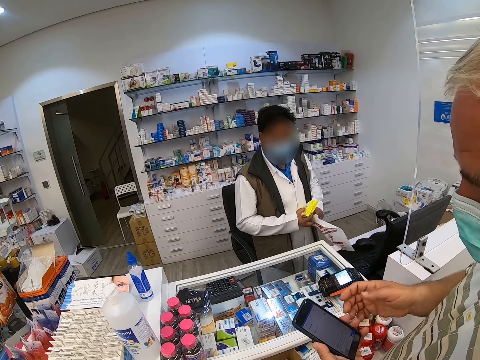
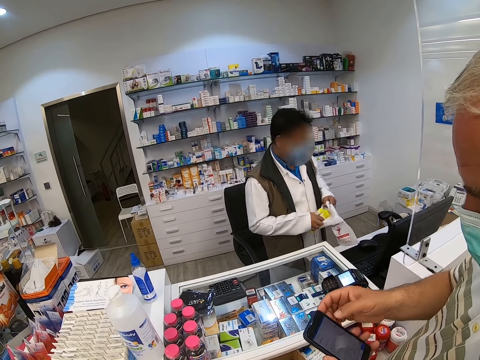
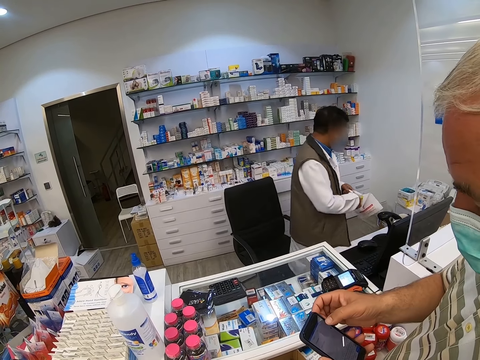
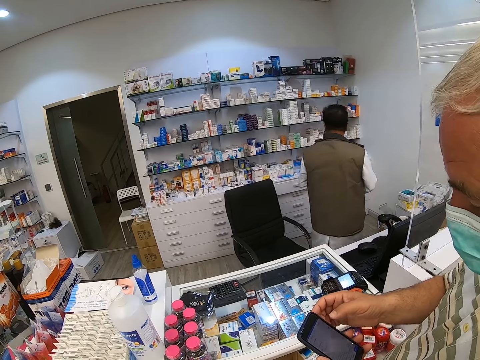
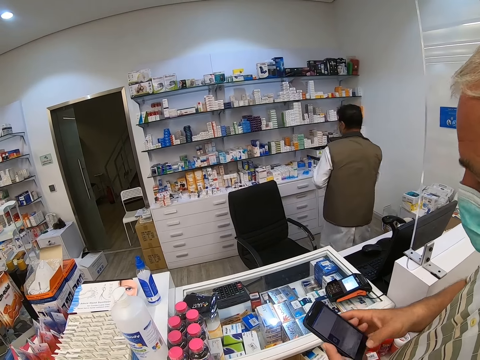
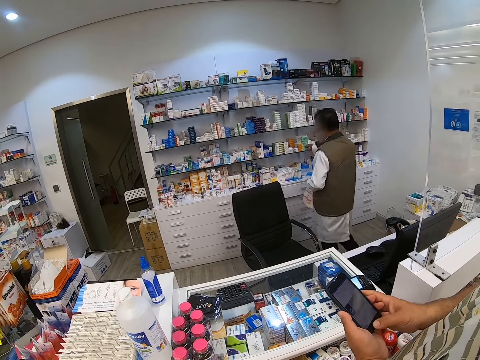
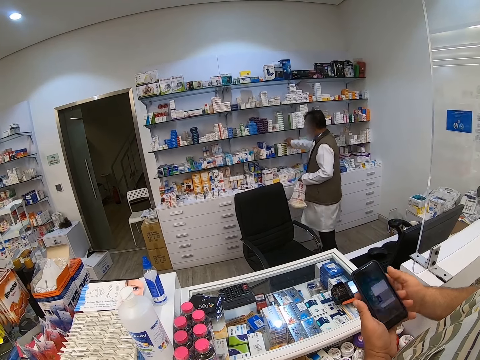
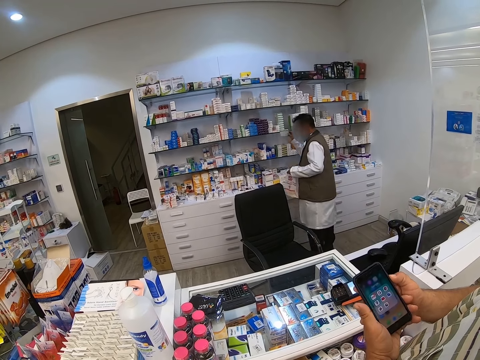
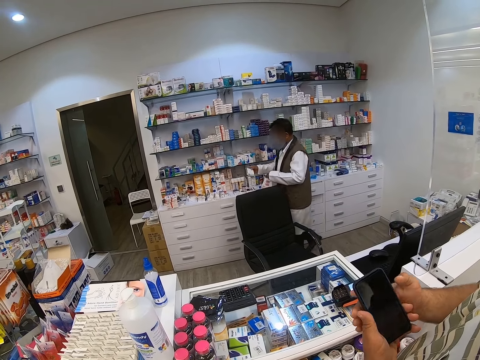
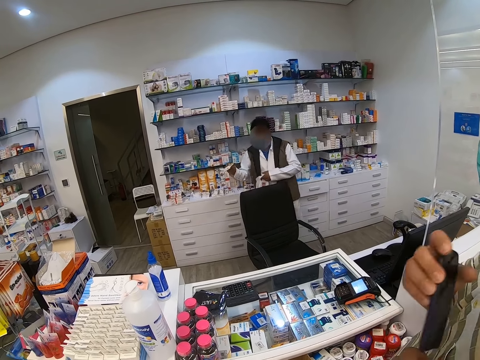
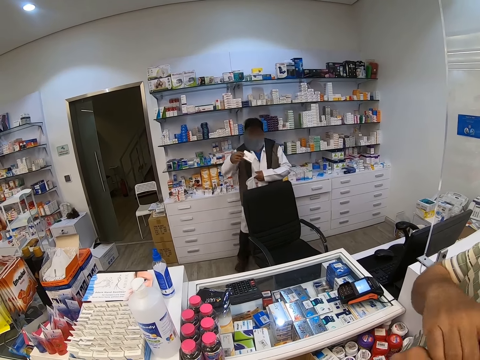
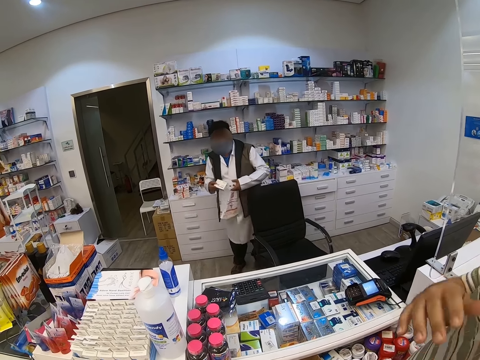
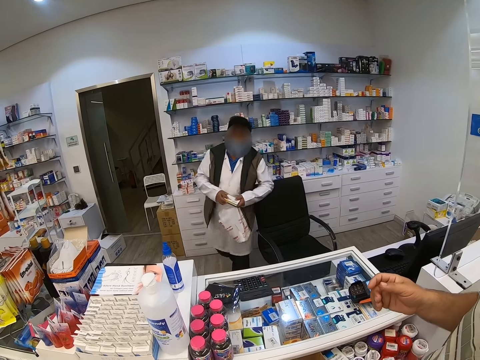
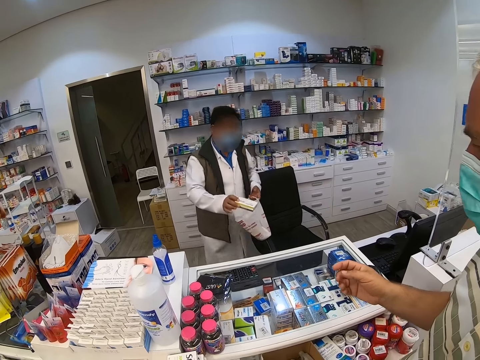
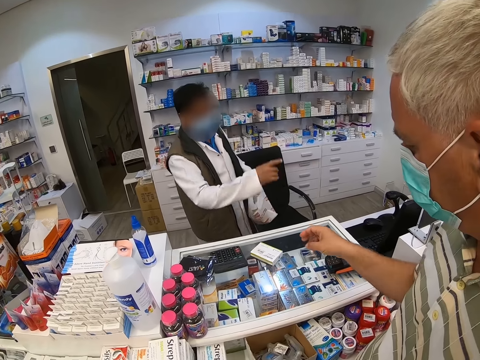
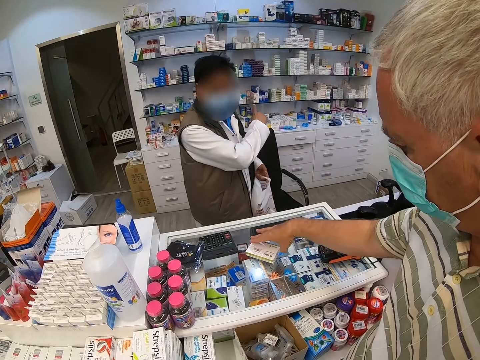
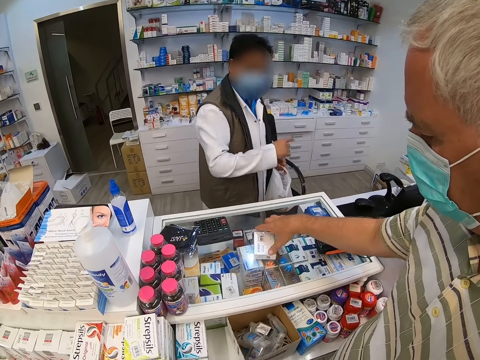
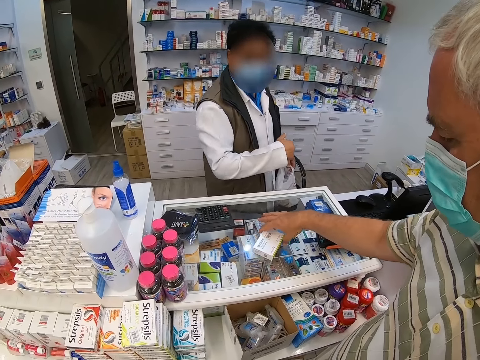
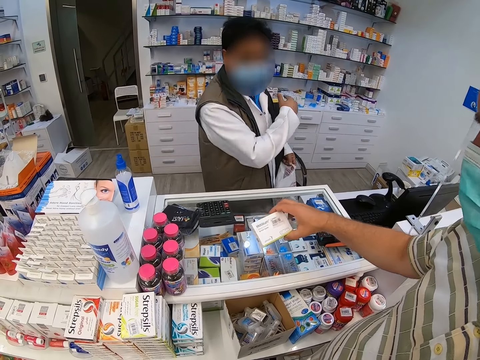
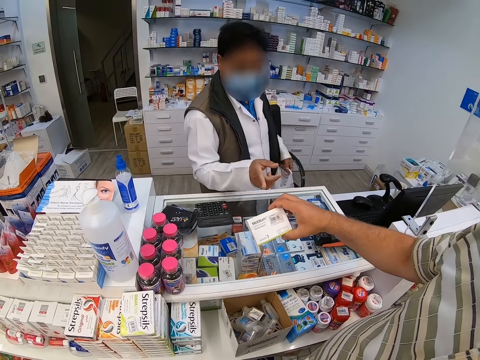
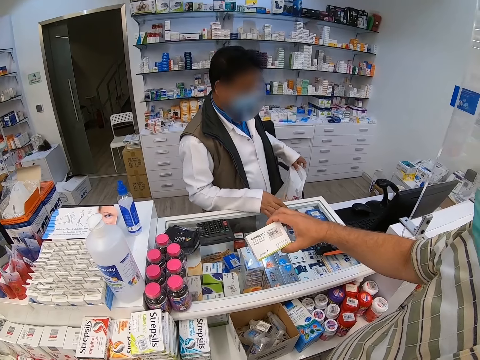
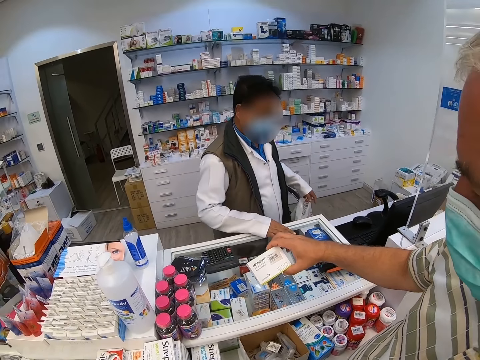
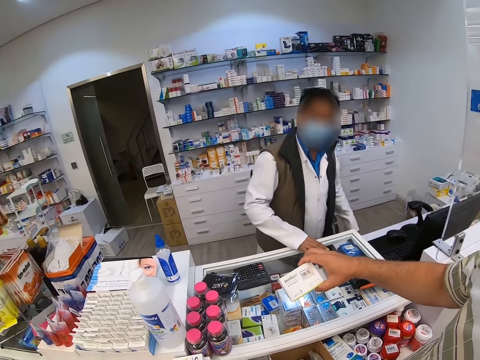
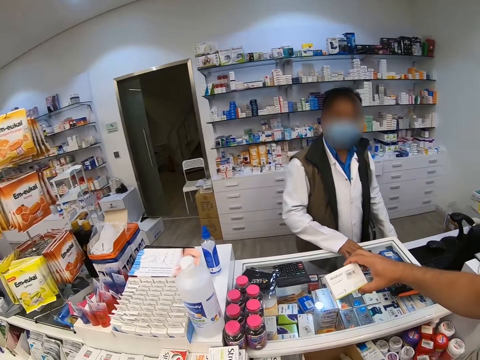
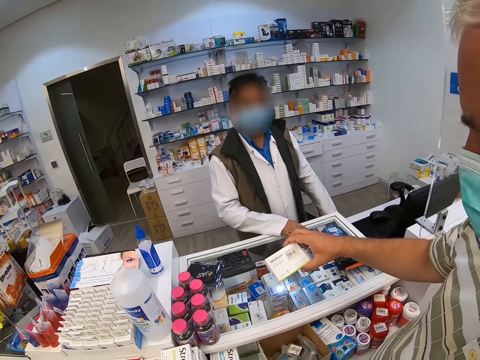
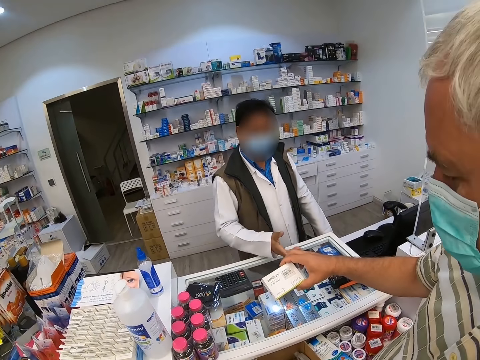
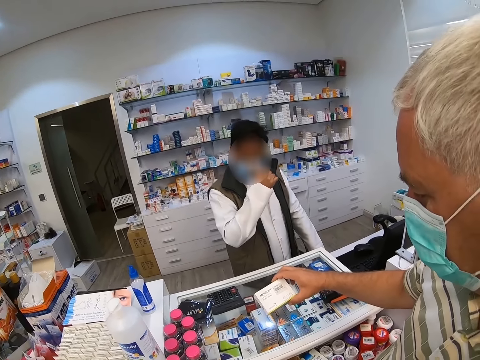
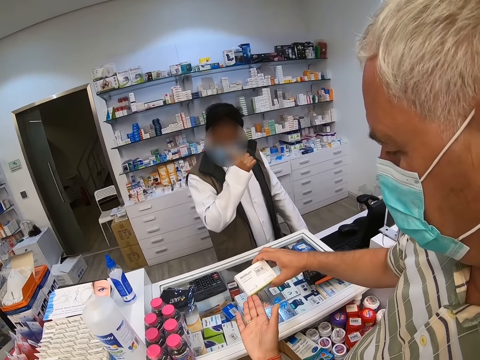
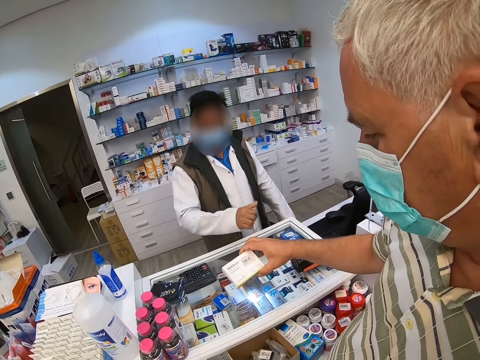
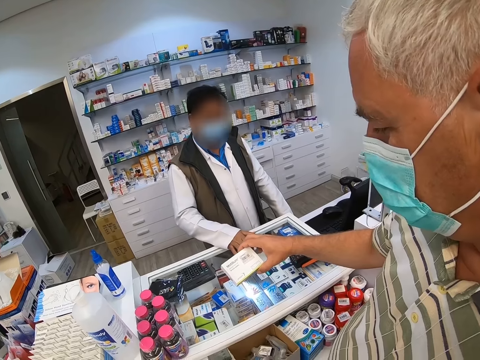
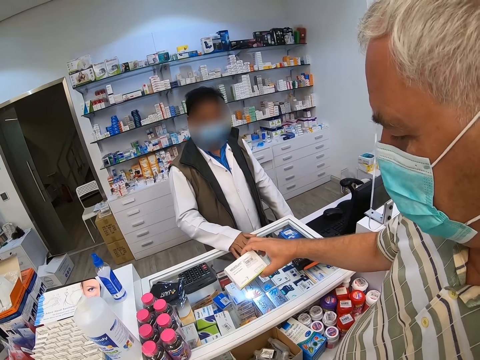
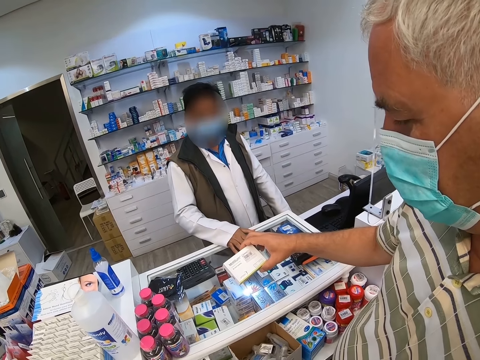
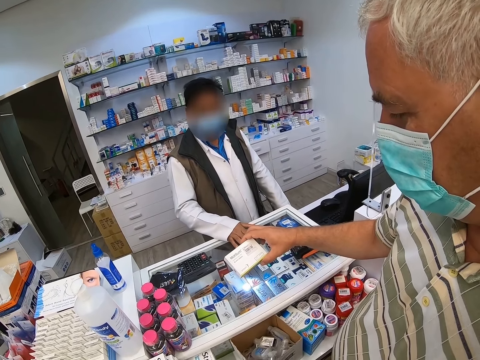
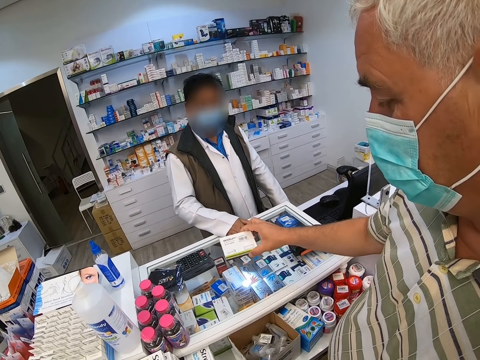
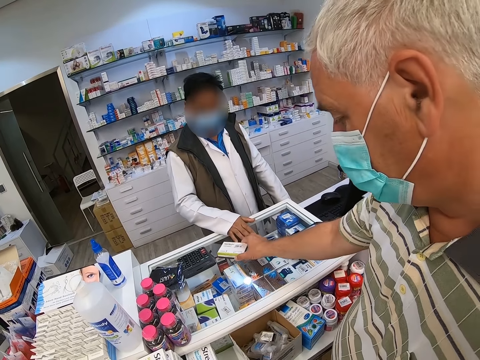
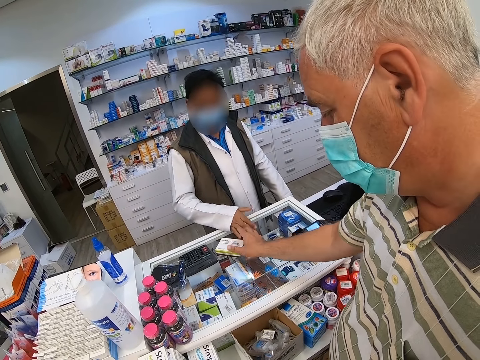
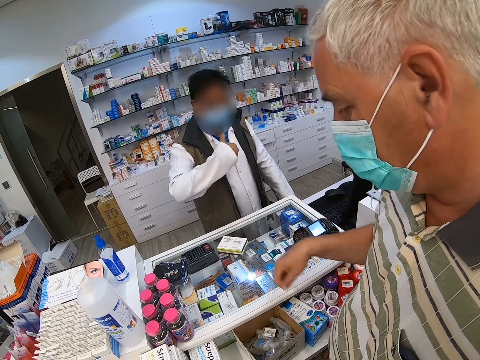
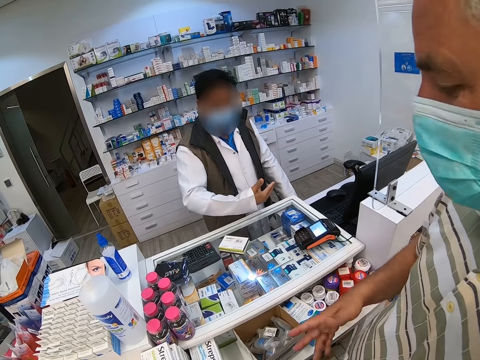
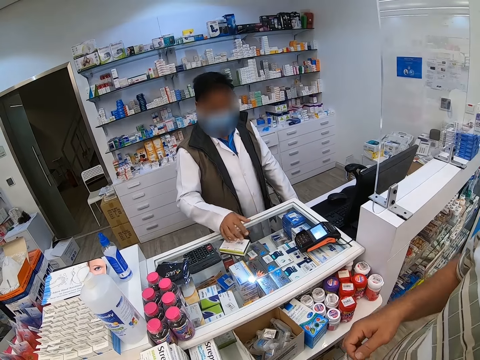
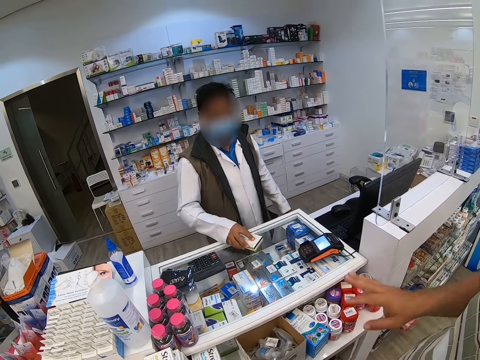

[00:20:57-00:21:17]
A cashier puts the packet in the shopping bag and walks across the store. The cashier picks up a product from the shelf. The camera wearer picks up a packet from the shelf and walks across the store. The cashier puts the packet on the counter. A person picks up the packet from the counter. The person looks at the box and puts the packet on the counter.

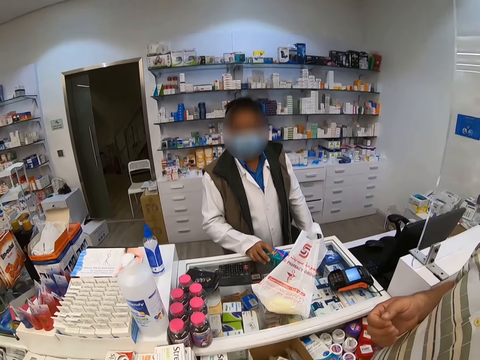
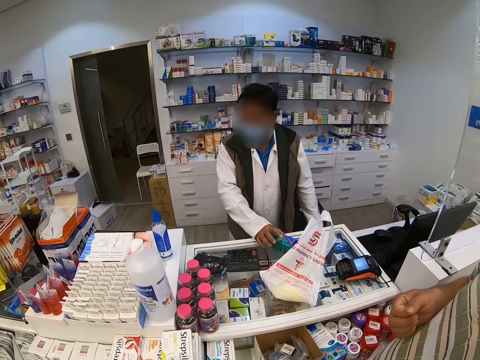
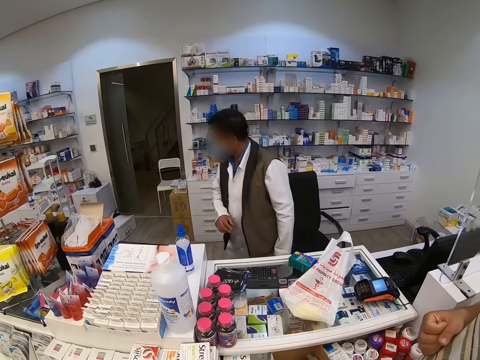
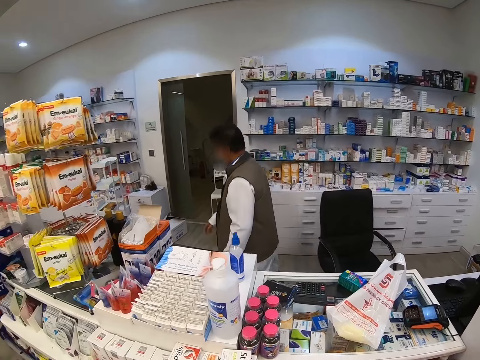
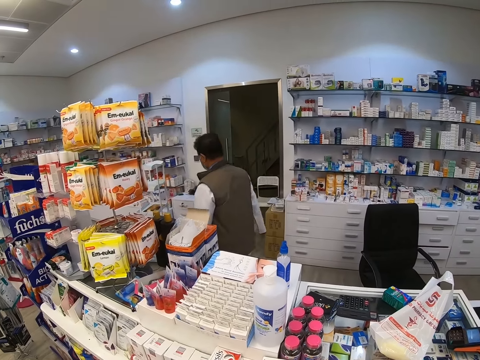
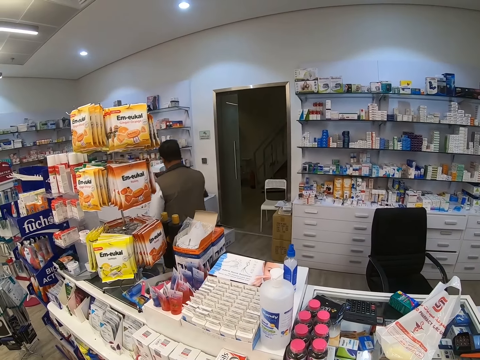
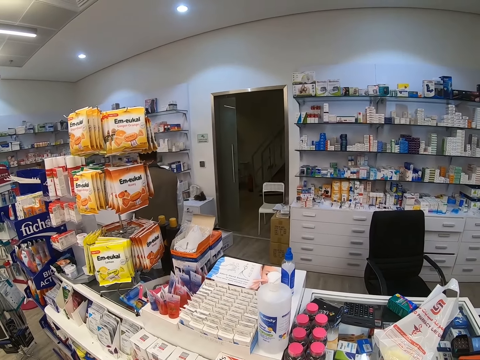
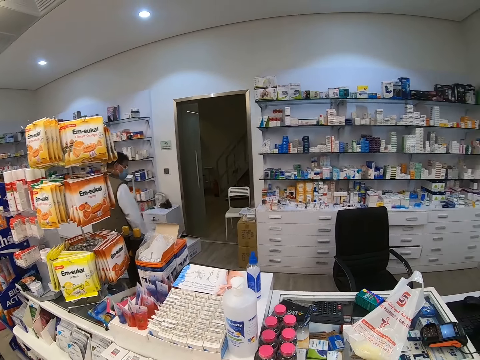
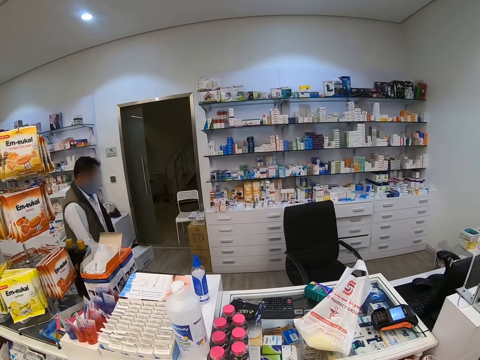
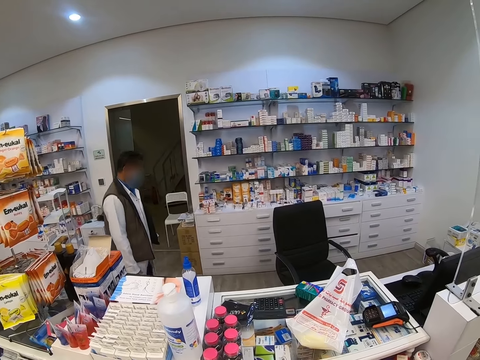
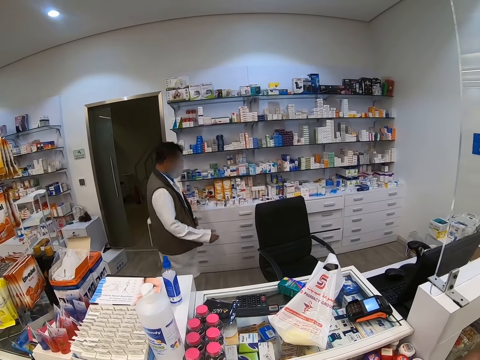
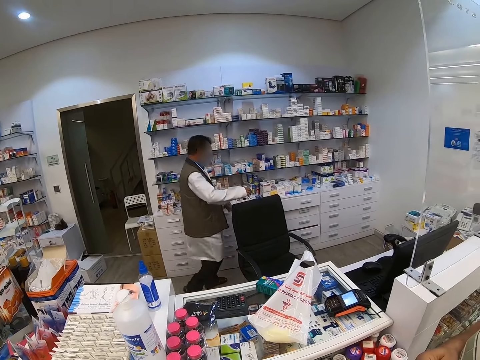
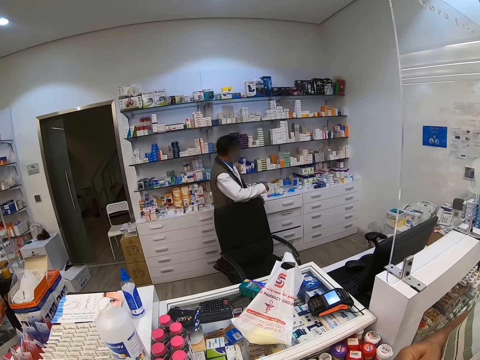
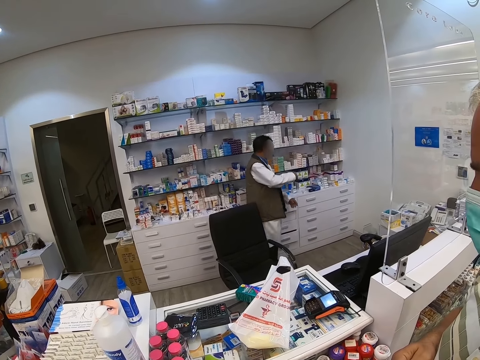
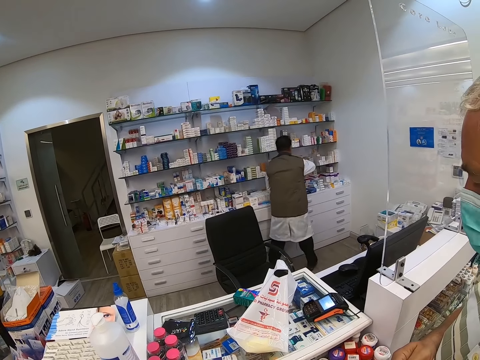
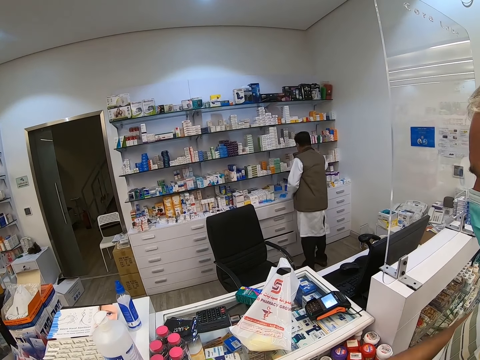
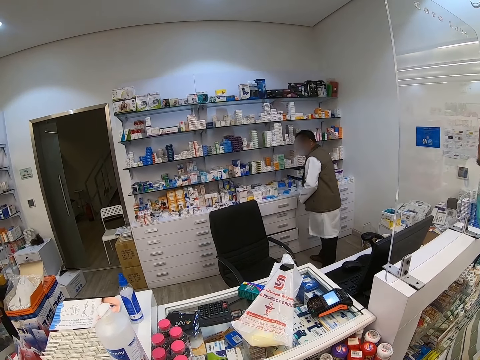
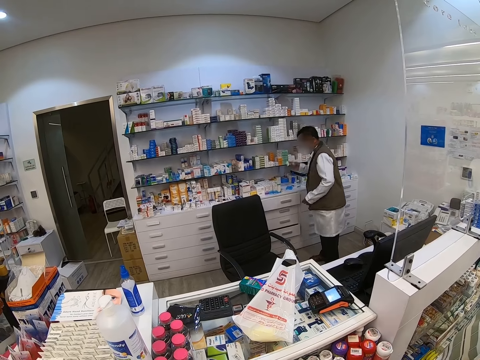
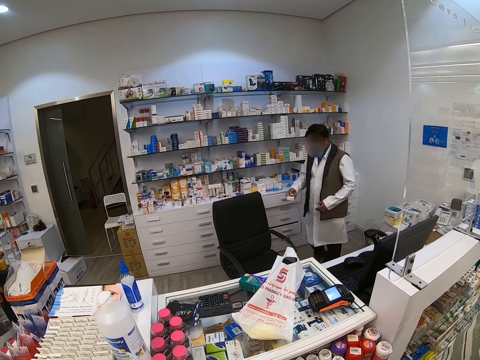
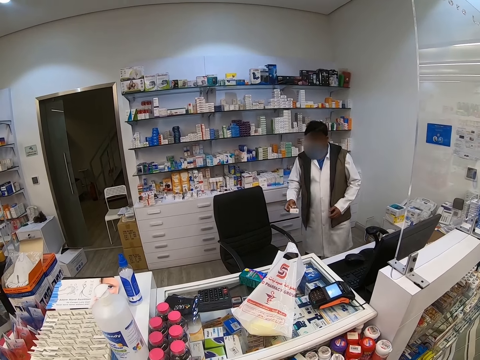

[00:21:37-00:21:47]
A cashier walks across the store. The cashier picks up a packet from the shelf and walks across the store.
